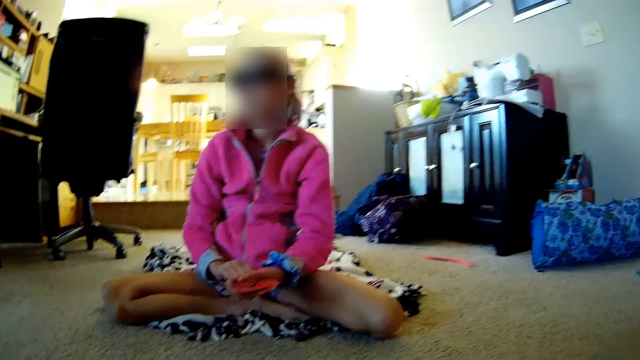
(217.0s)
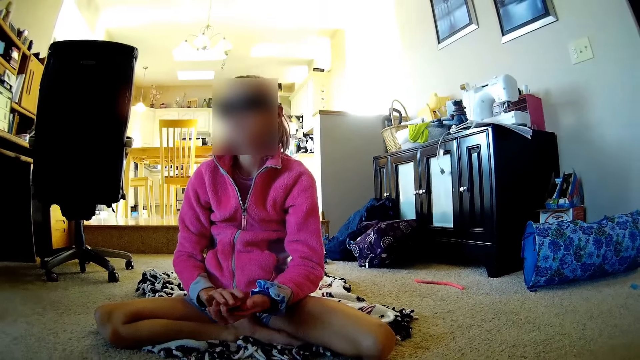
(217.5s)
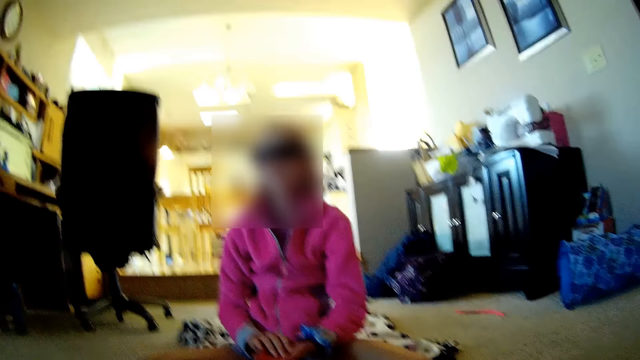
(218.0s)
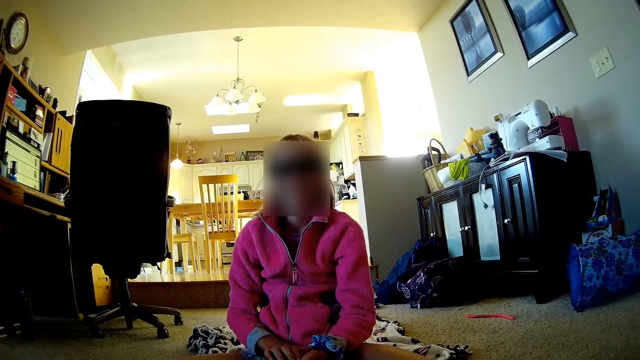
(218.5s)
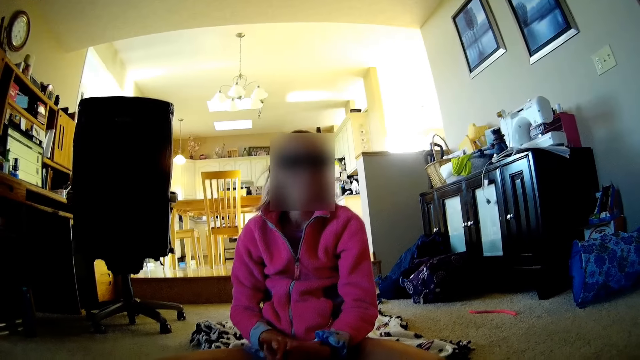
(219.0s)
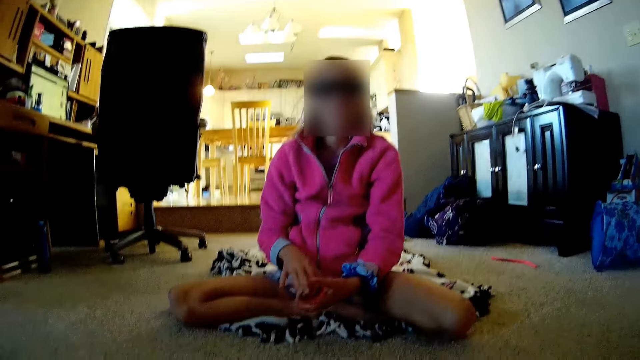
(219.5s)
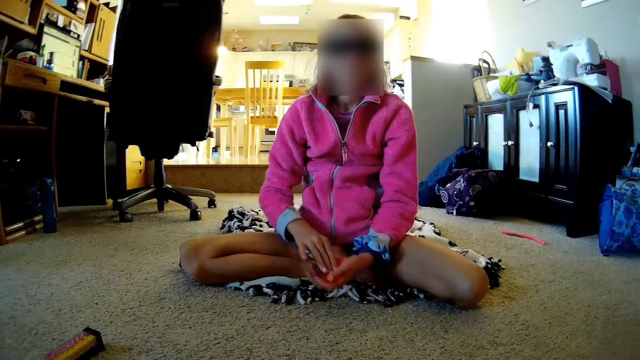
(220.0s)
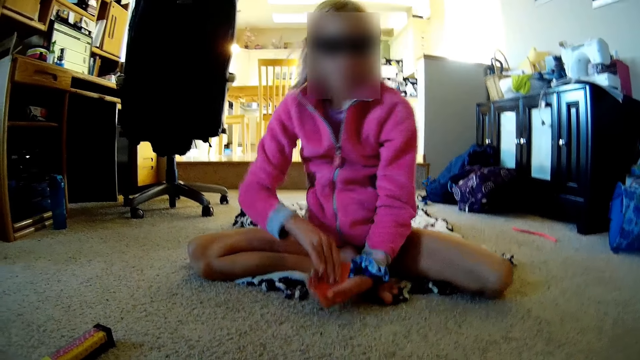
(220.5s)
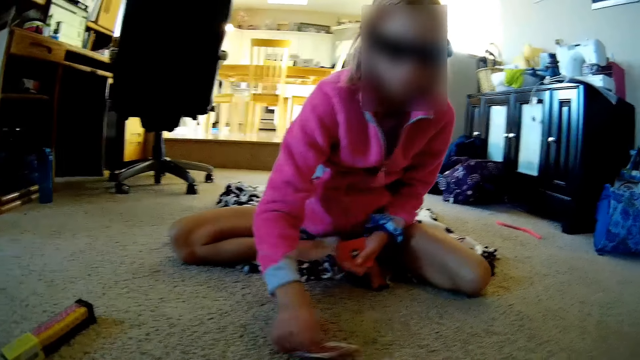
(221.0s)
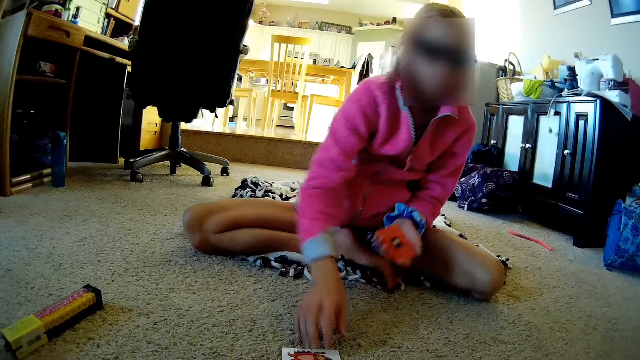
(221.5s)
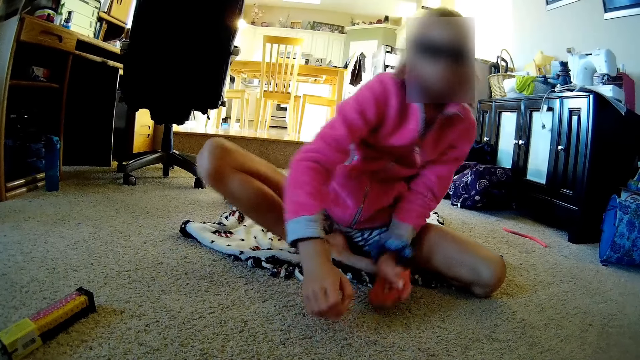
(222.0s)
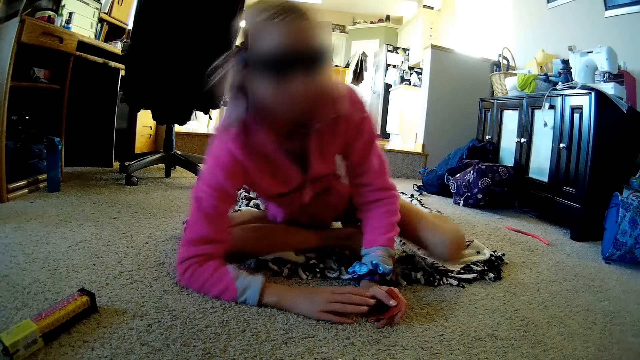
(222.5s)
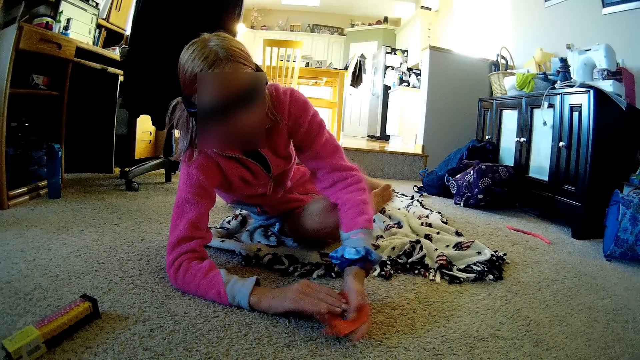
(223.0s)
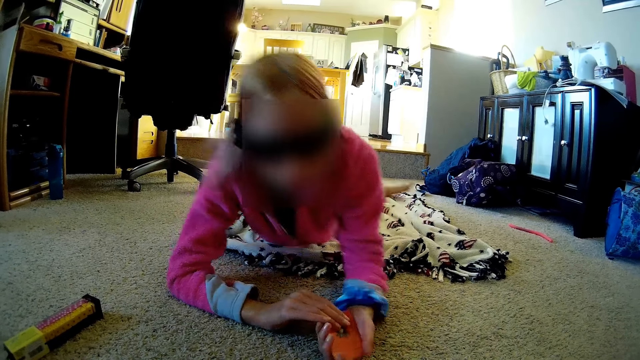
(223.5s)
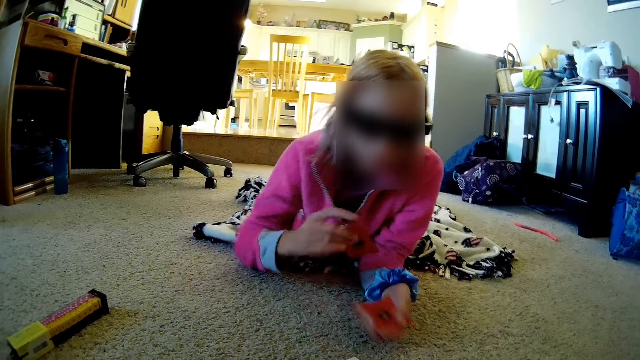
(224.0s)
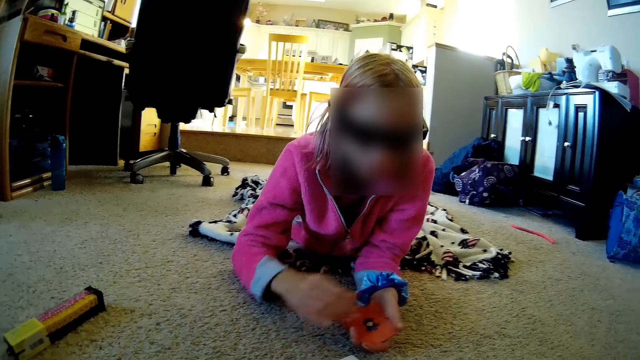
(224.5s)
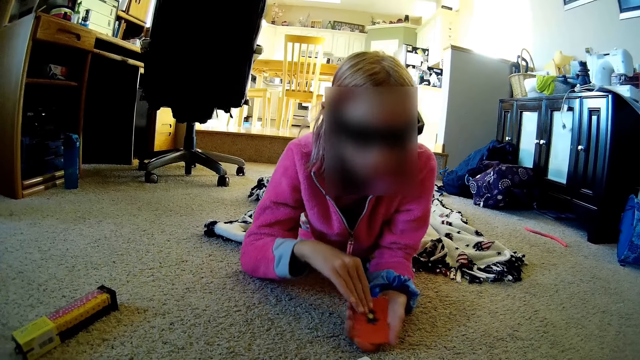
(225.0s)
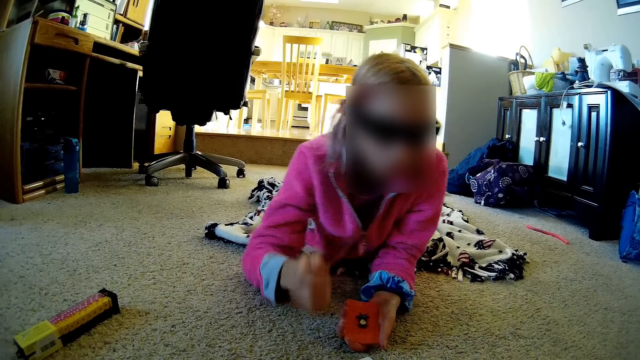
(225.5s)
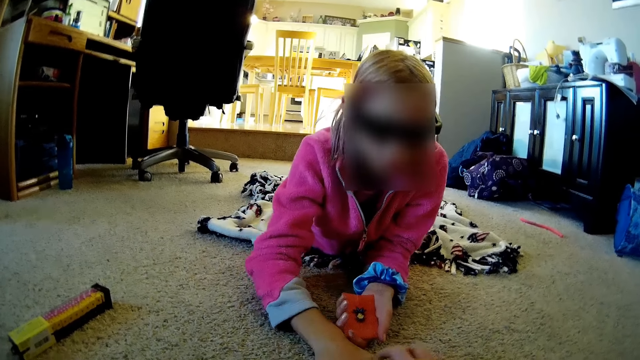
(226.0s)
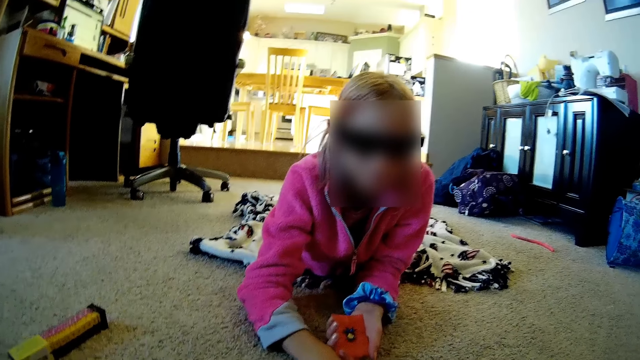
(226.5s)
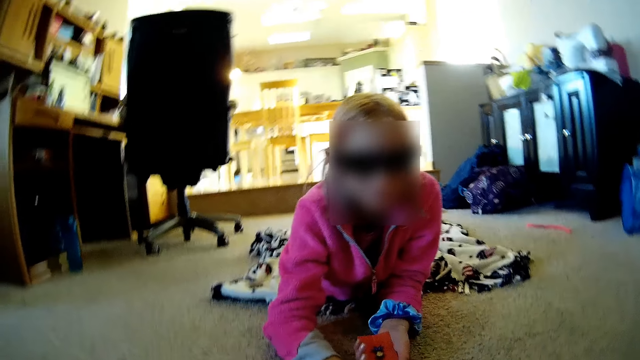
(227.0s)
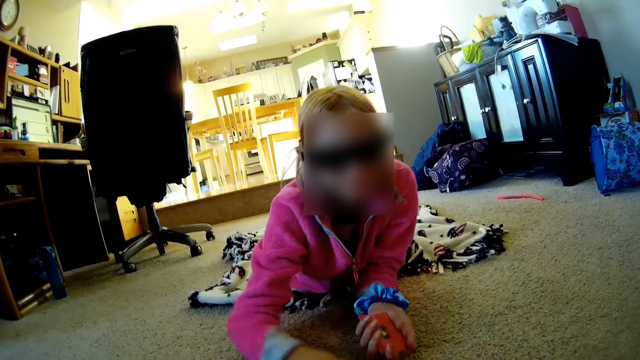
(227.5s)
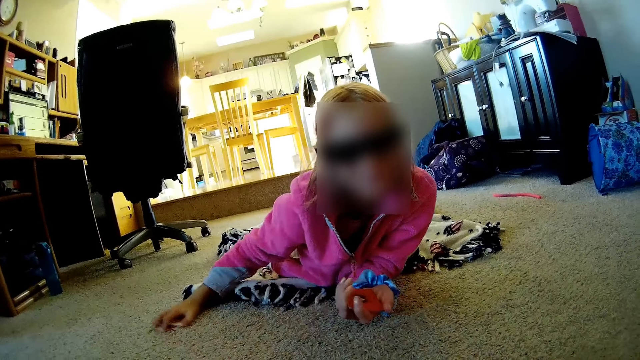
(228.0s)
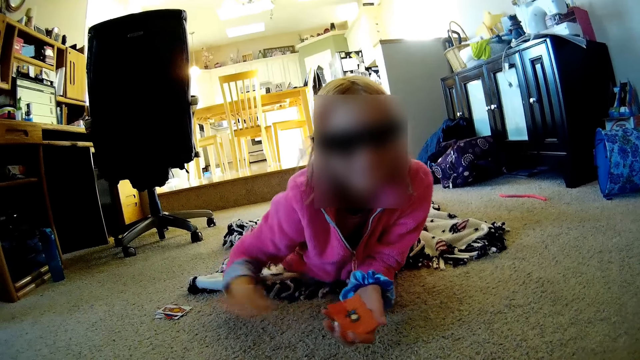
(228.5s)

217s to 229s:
A lady holds cards. The lady plays the poker game. The camera wearer talks with the lady. The lady holds cards. The lady plays the card game. The lady holds cards.

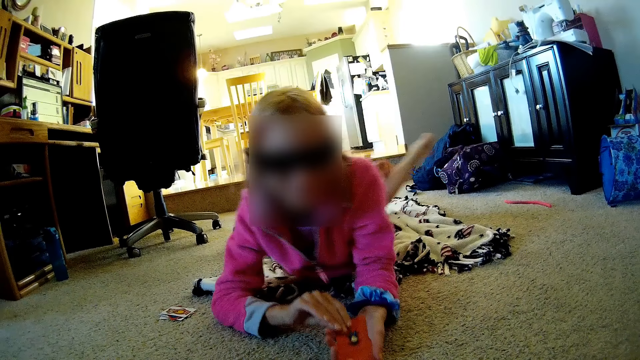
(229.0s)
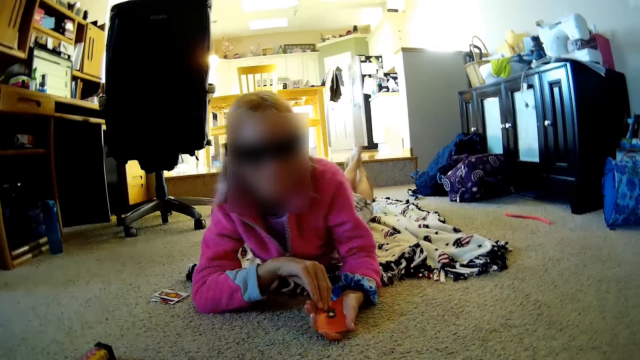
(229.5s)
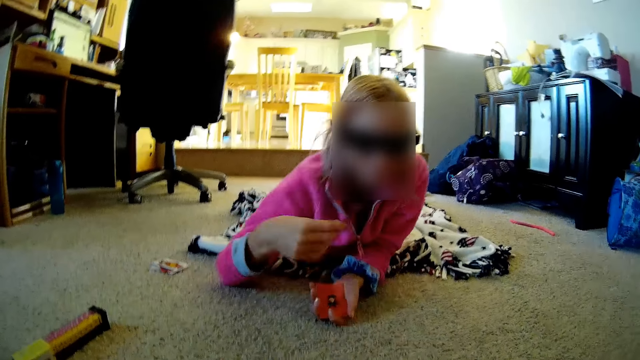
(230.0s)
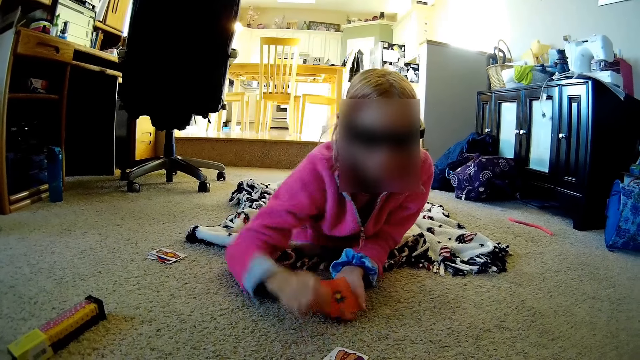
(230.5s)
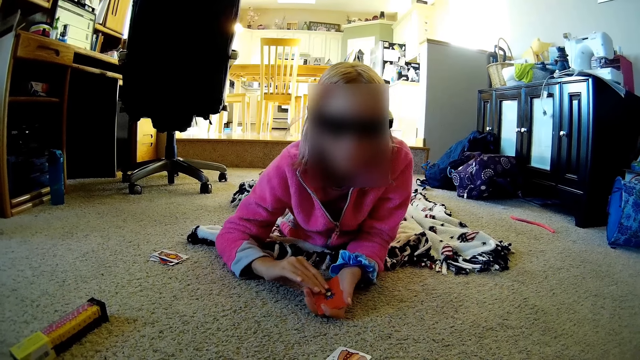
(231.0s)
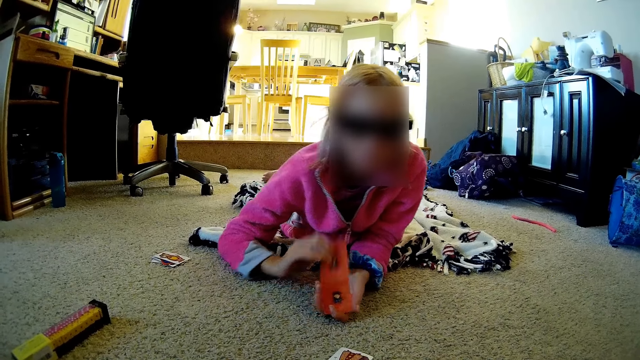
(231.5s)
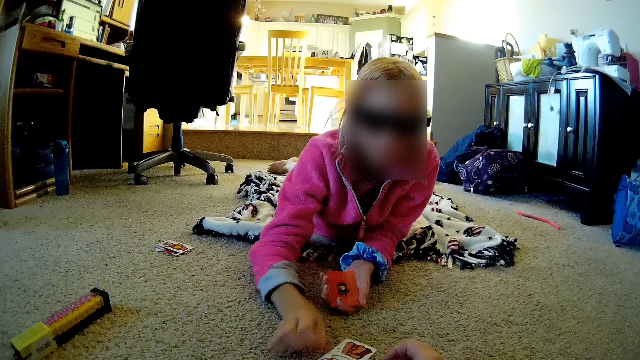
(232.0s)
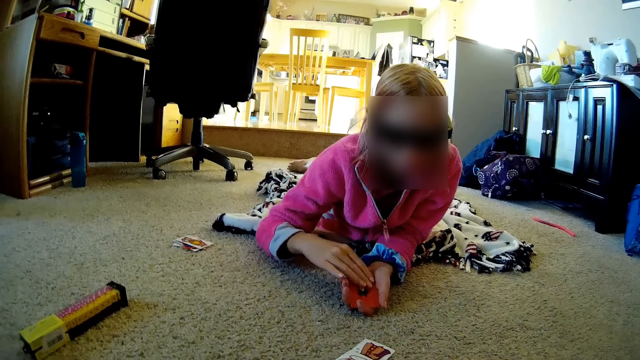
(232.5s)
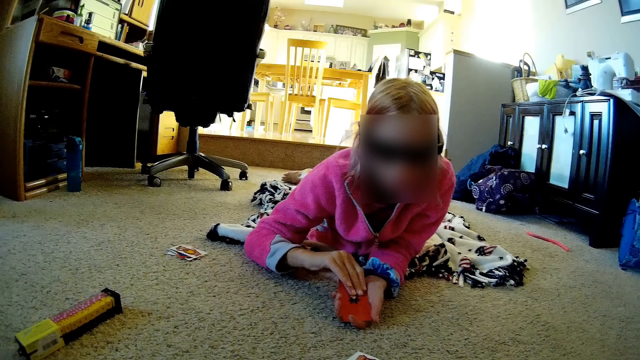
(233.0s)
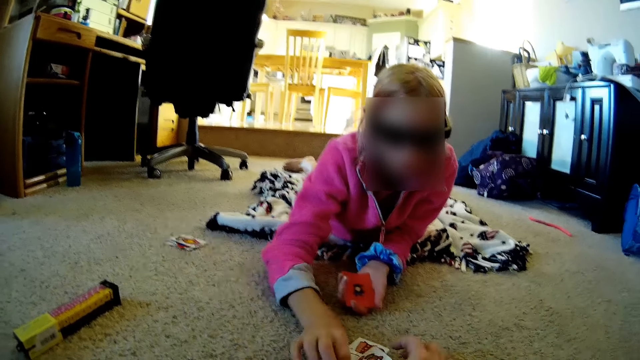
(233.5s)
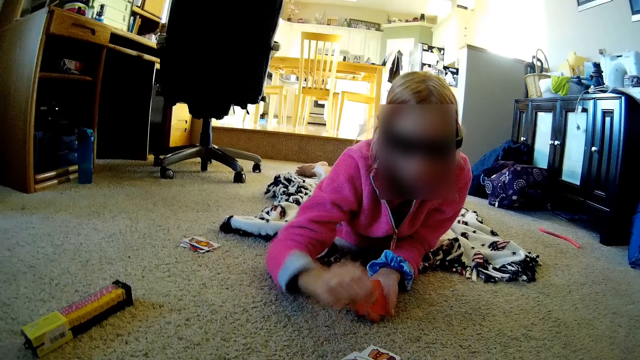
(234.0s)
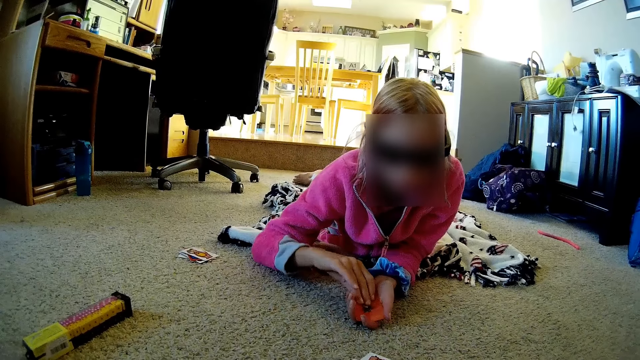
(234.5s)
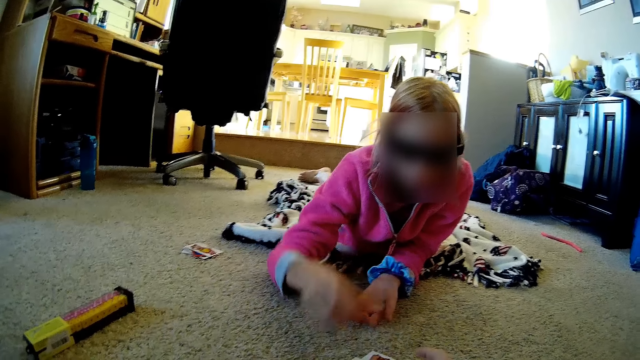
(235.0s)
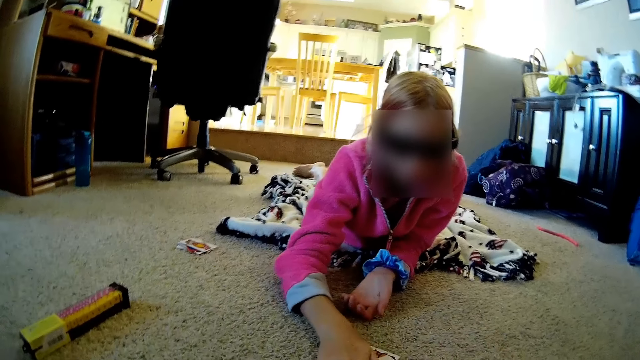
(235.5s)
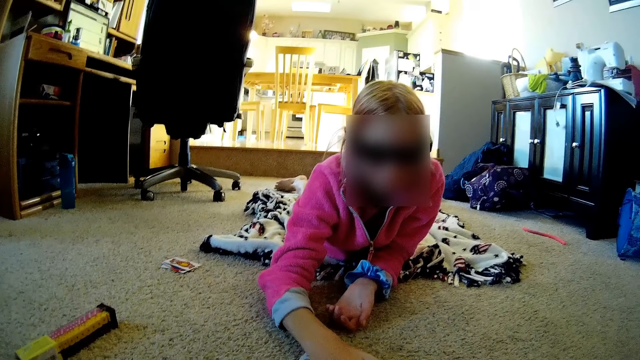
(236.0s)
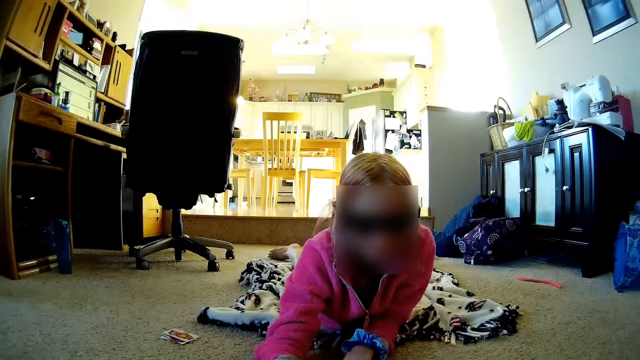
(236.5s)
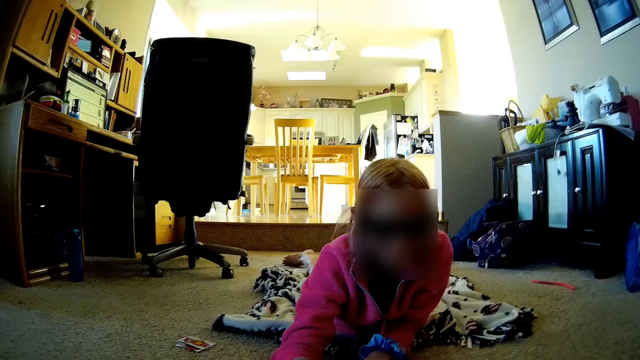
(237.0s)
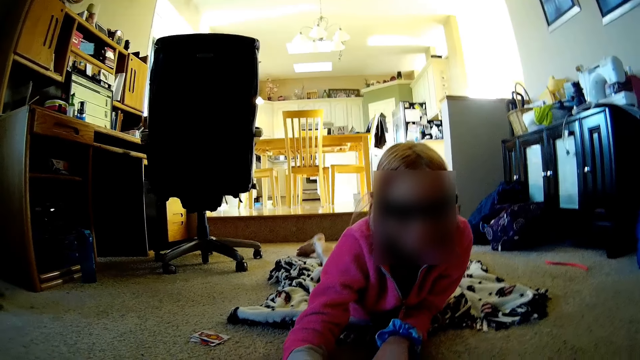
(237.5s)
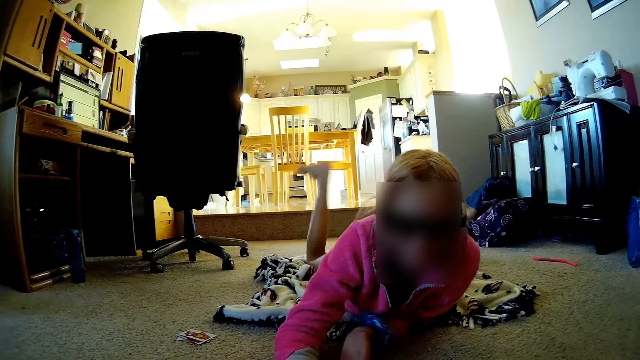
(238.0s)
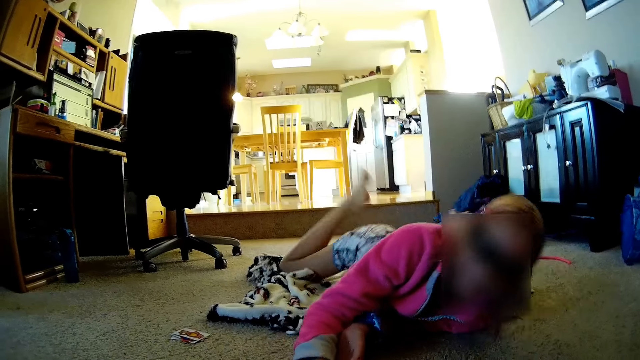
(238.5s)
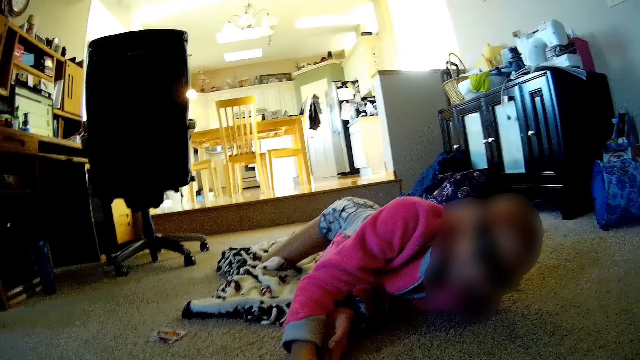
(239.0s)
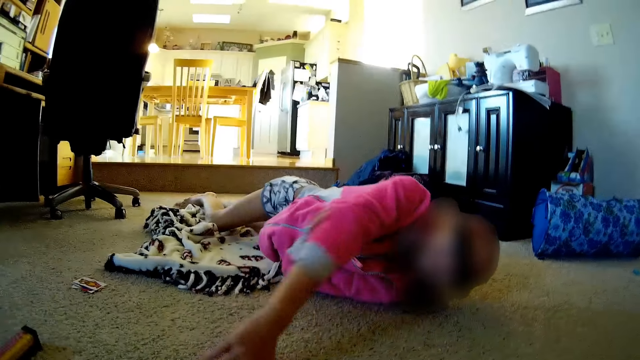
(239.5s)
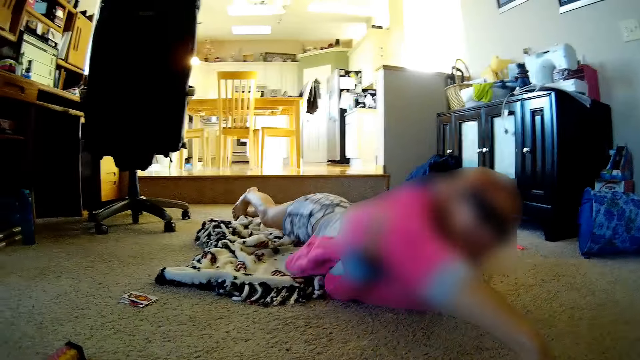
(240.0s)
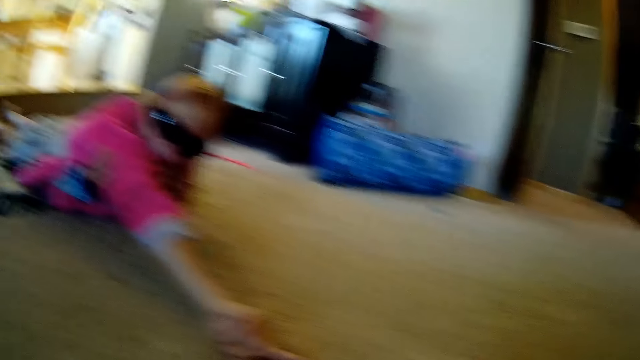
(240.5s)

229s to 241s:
A lady plays the card game. The lady plays the card game again. The lady talks with the camera wearer. The lady plays the card game. The camera wearer talks with the lady.
